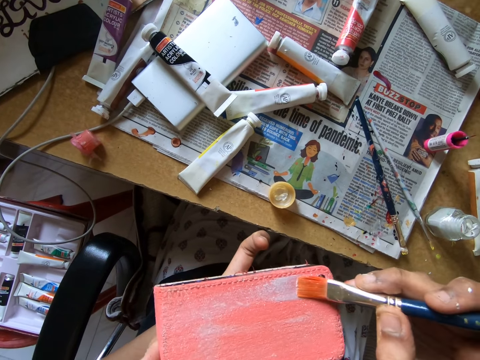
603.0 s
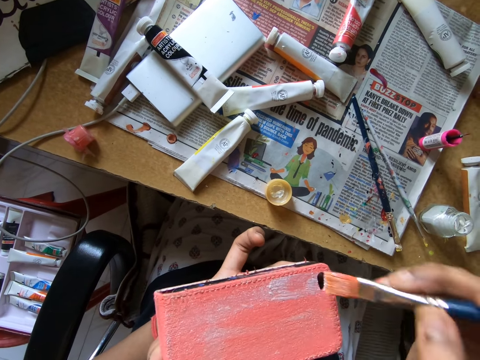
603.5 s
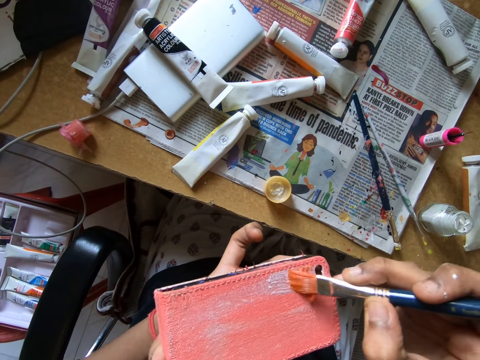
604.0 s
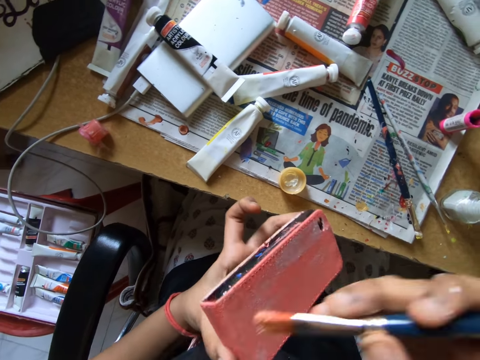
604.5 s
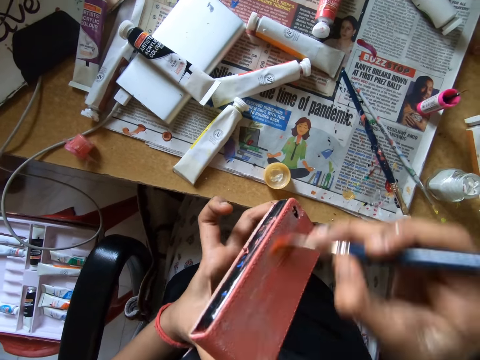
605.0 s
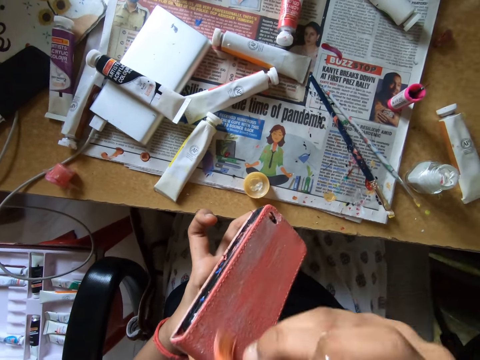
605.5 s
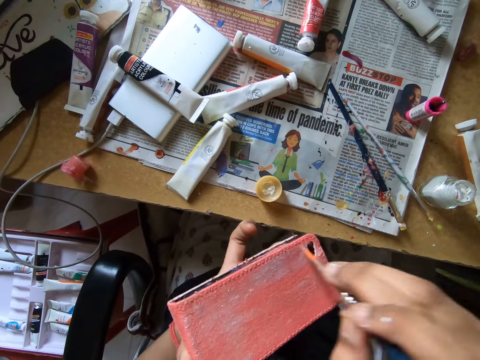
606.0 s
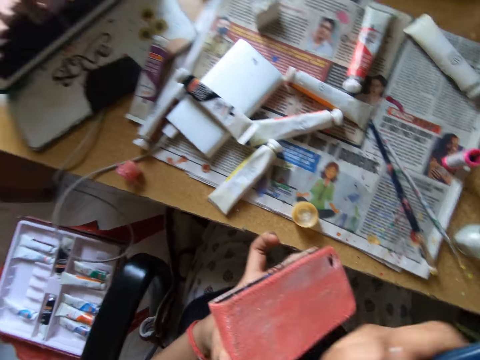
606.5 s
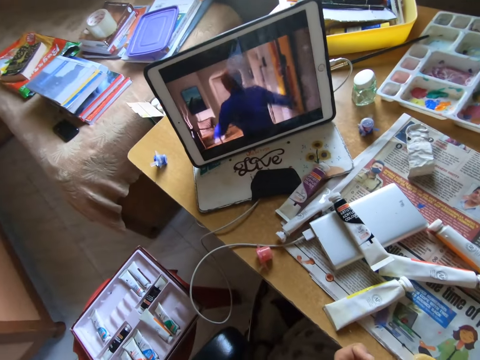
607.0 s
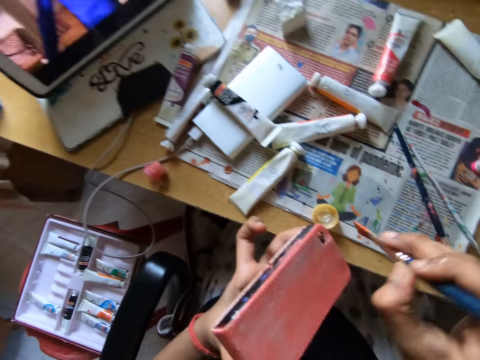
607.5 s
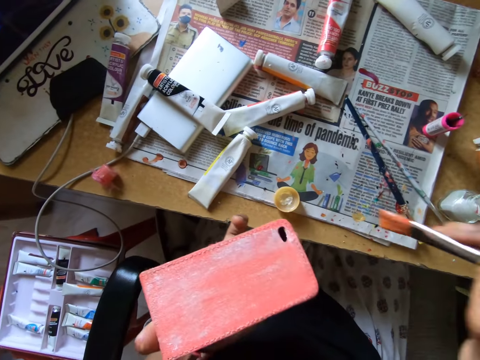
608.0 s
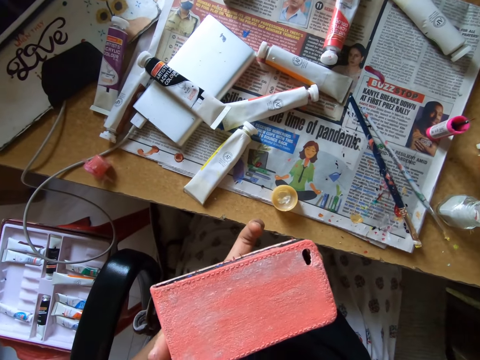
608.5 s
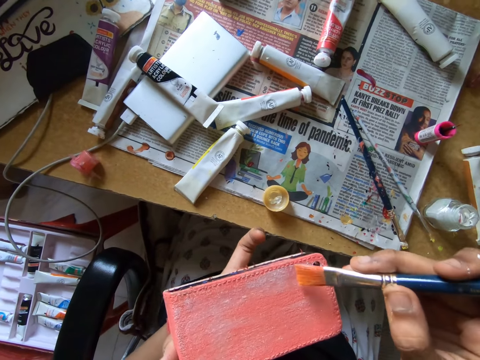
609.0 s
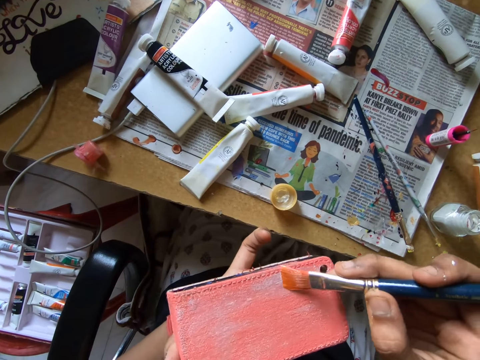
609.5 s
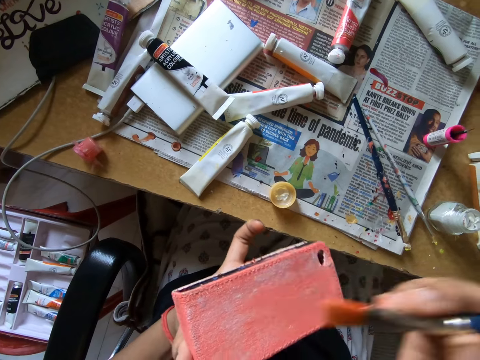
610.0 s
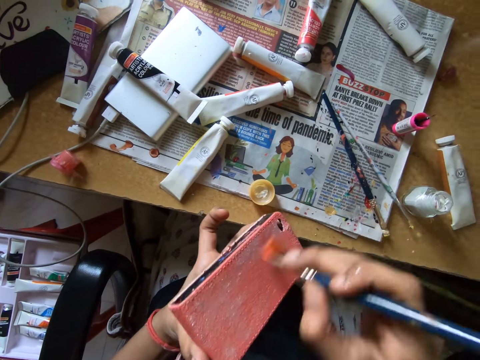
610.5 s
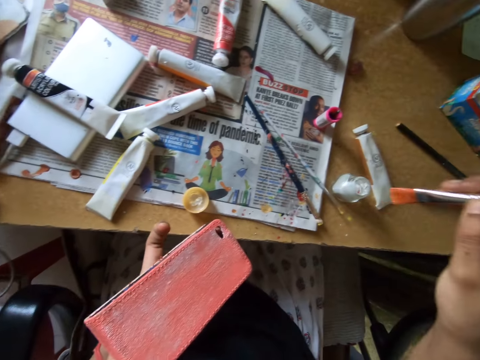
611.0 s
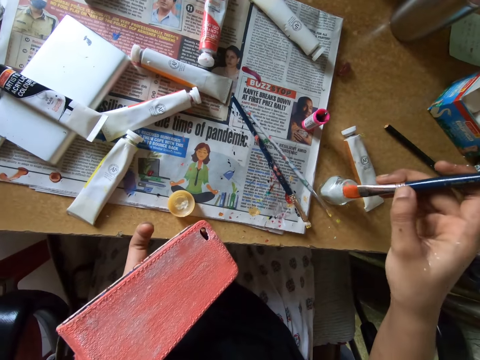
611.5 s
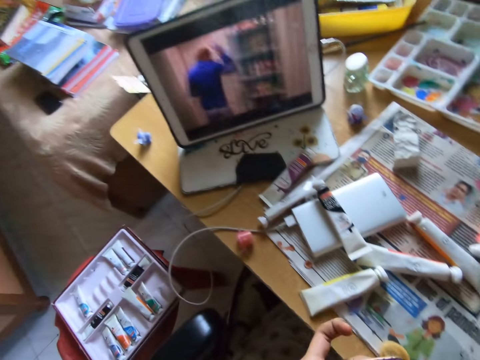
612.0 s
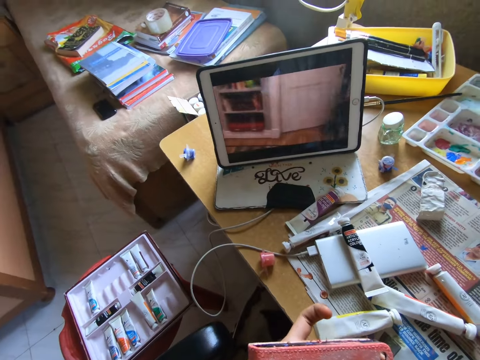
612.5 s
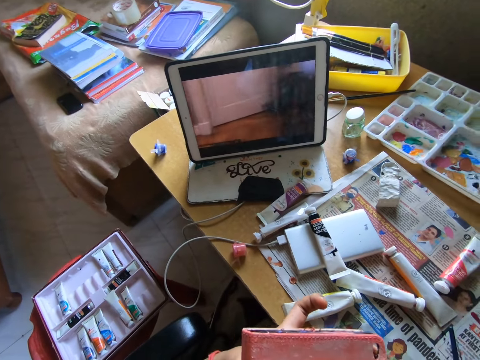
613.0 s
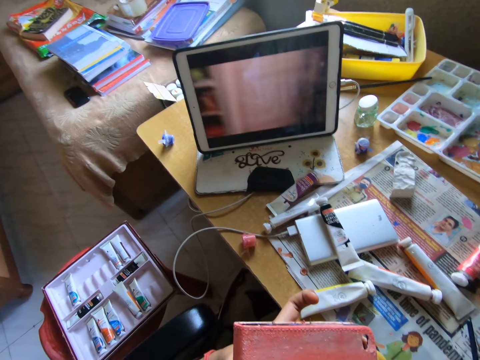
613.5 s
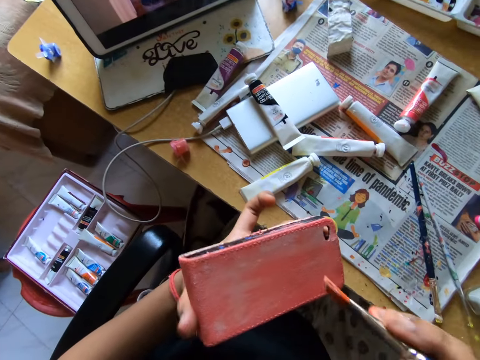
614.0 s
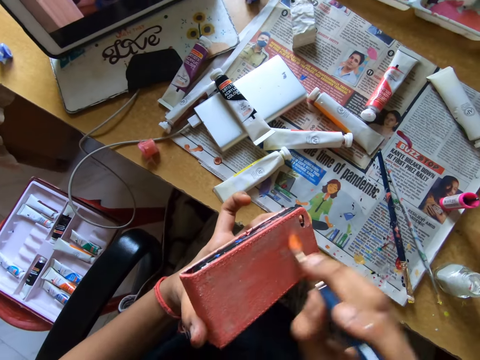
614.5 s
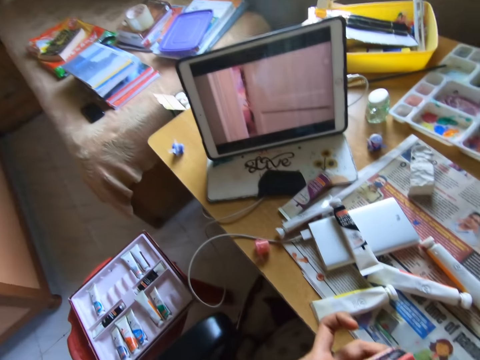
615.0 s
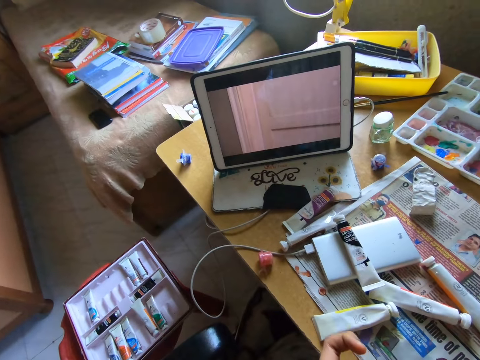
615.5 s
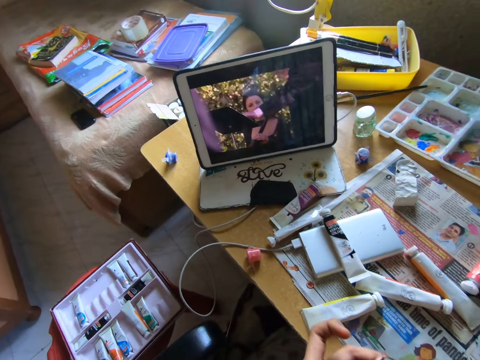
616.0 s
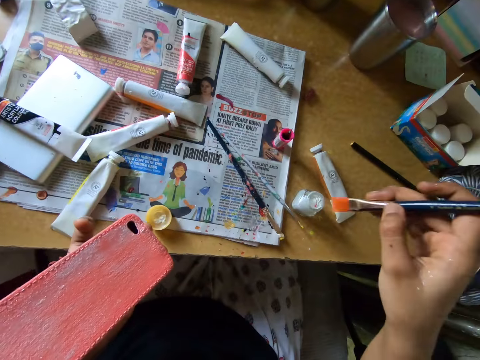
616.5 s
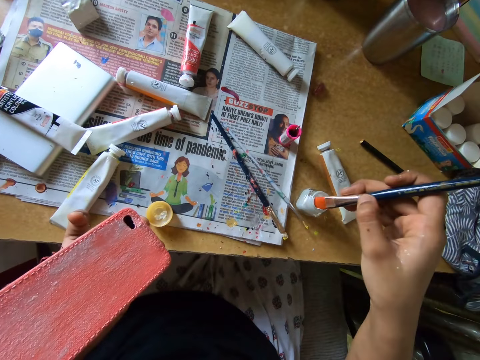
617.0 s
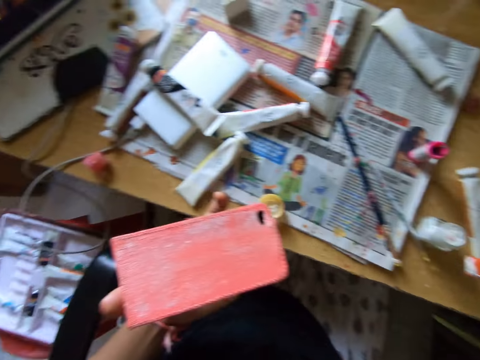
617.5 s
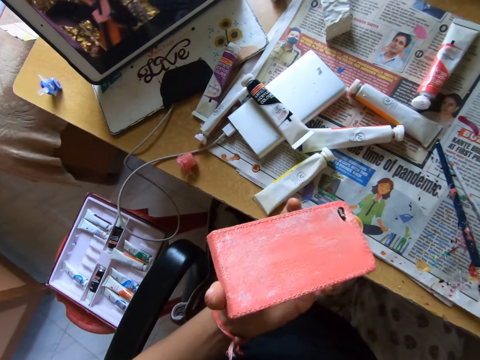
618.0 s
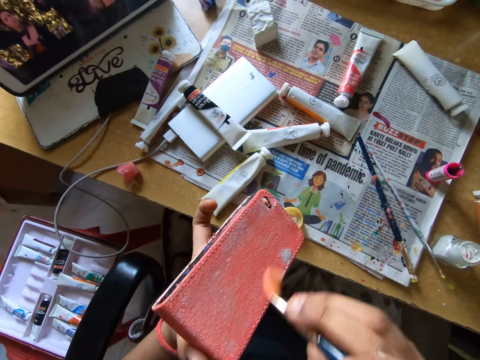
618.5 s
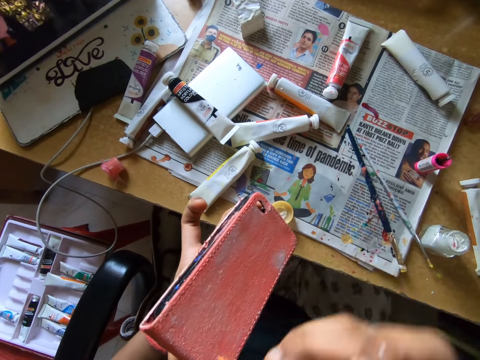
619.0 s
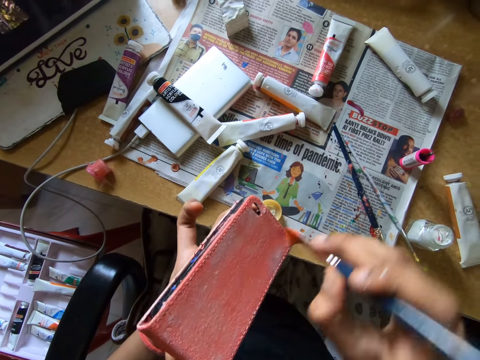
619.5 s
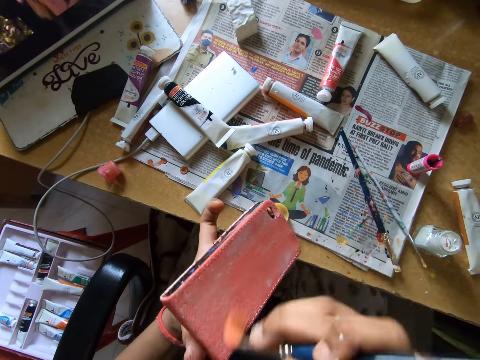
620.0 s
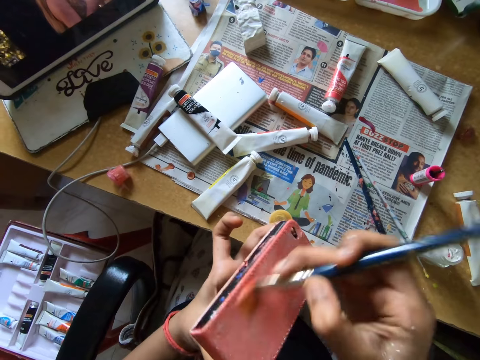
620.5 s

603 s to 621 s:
The camera wearer dips a paint brush into the poster color. They watch a movie on a tablet. They paint a wallet with the paint brush. They watch the movie on the tablet. They dip the paint brush into the poster color. They paint the wallet with the paint brush.

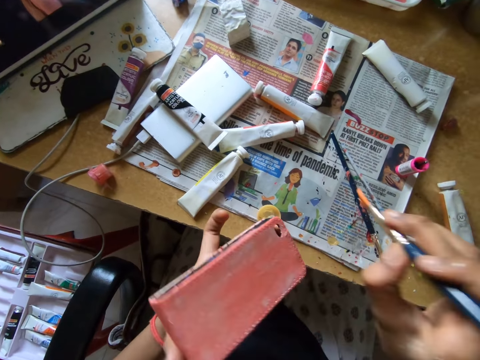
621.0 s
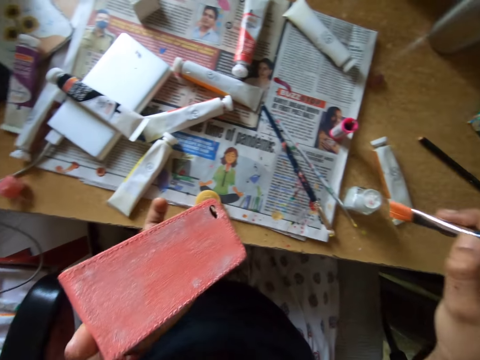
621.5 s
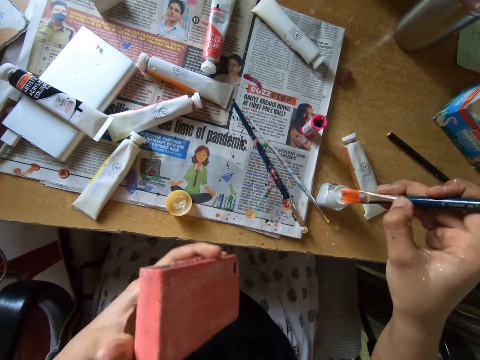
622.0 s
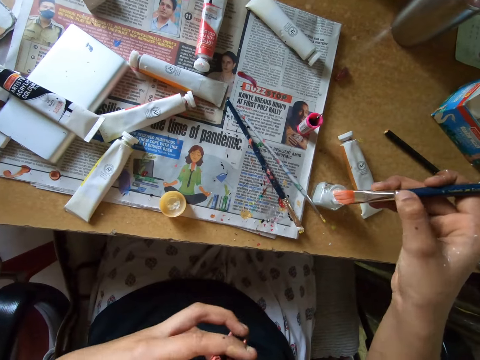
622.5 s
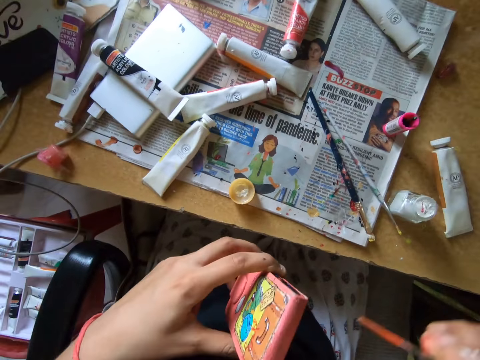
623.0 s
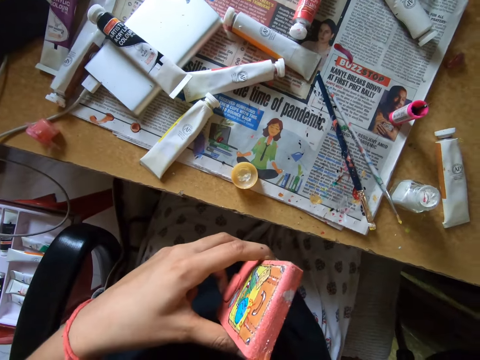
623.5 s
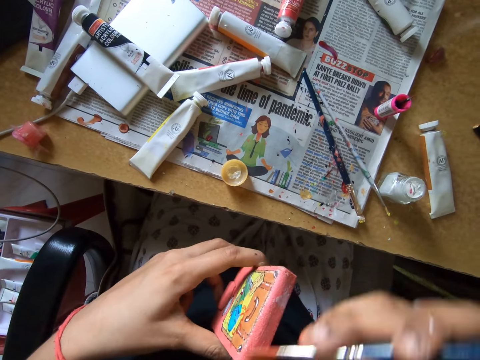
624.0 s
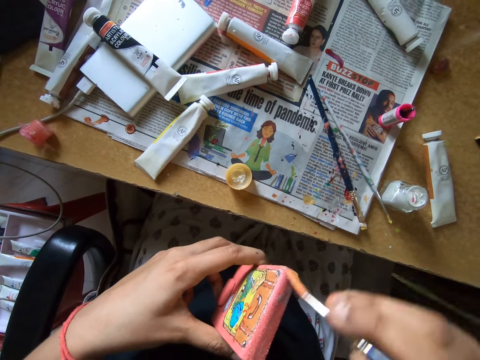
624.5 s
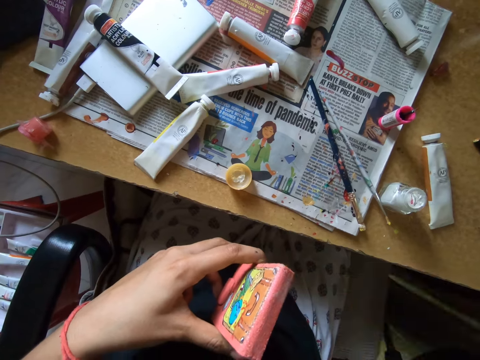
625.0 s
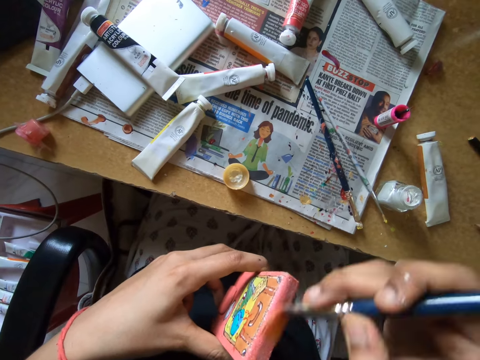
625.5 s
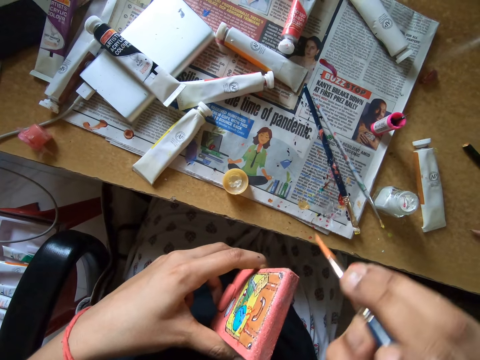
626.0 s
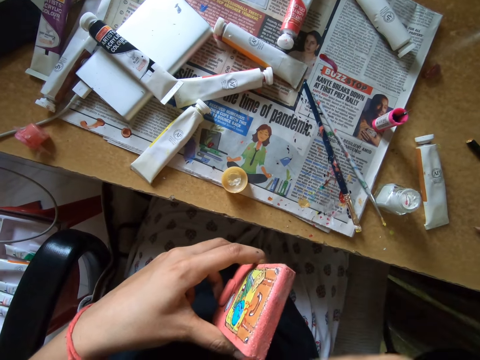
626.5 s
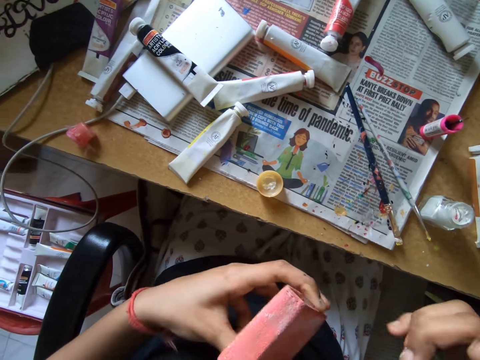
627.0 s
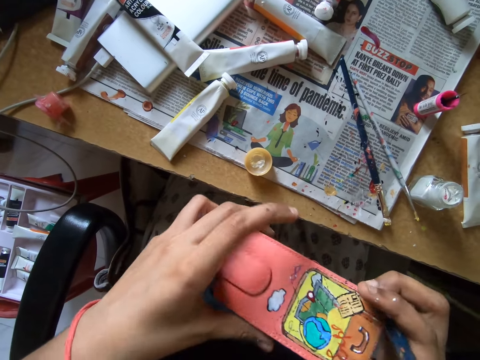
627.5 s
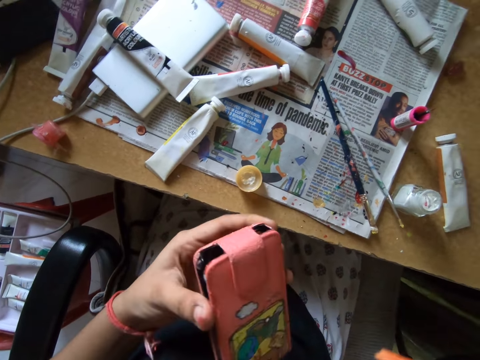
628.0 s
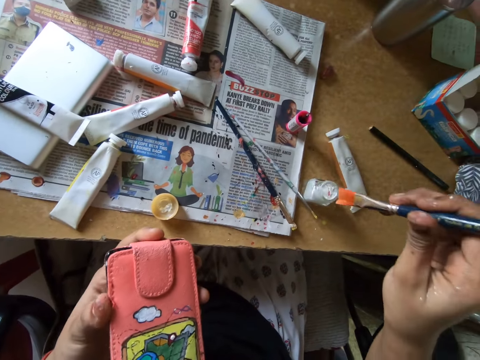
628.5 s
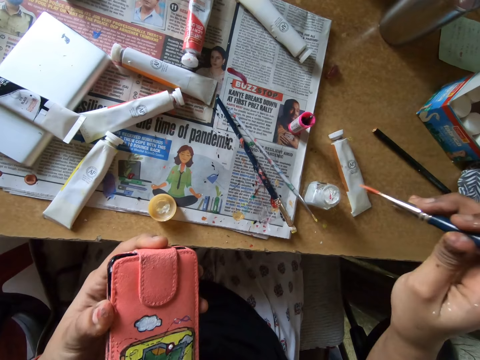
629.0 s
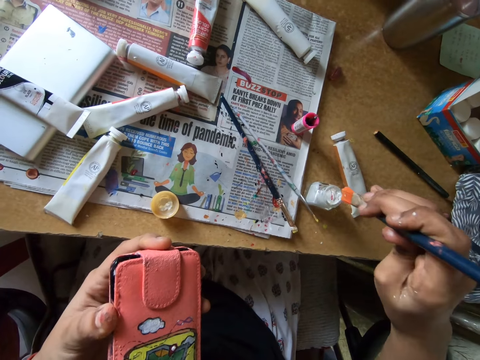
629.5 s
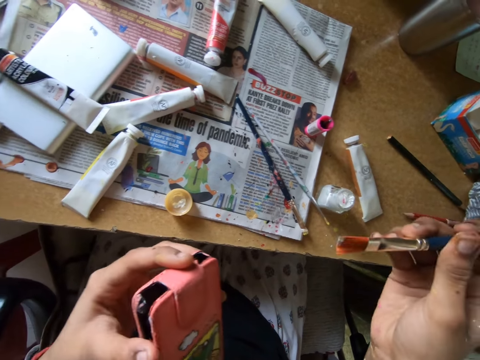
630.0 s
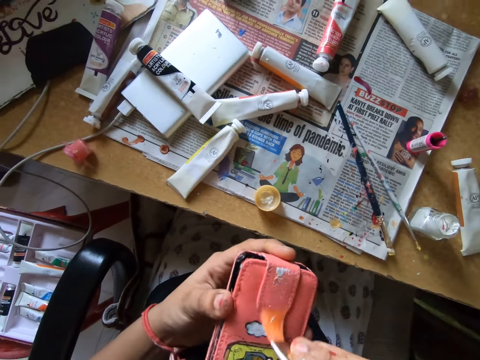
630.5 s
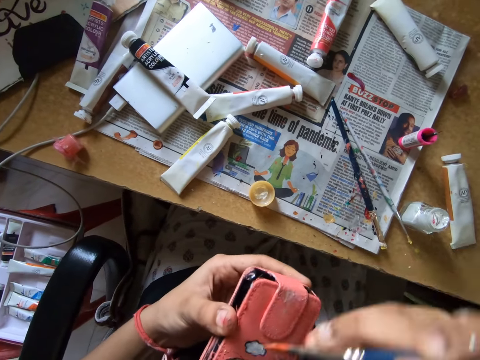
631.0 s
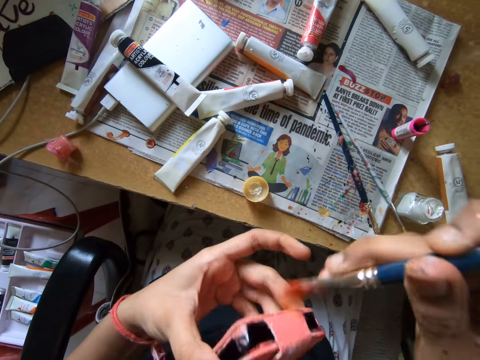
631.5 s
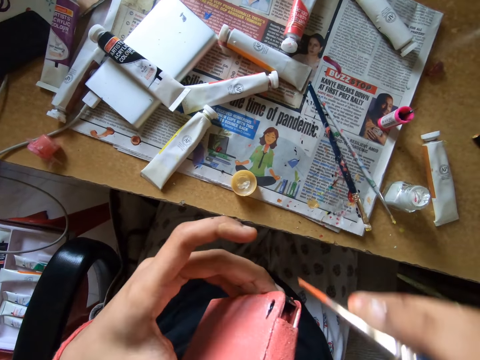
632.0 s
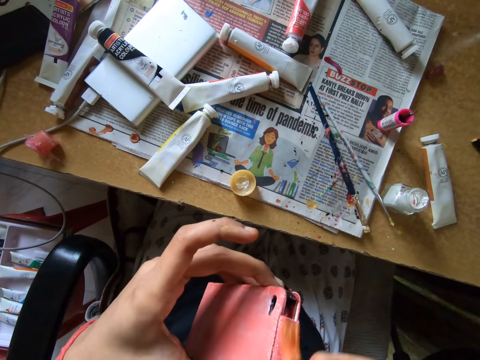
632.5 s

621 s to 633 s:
The camera wearer dips a paint brush into the poster color. They paint a wallet with the paint brush. They dip the paint brush into the poster color. They paint the wallet with the paint brush.
